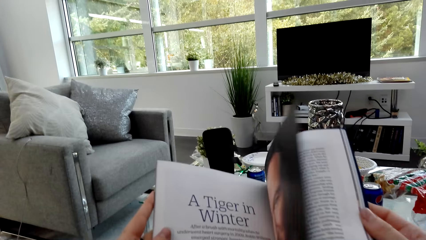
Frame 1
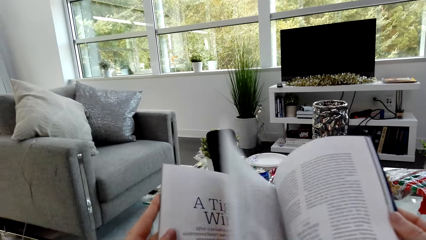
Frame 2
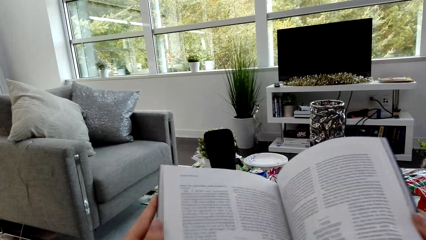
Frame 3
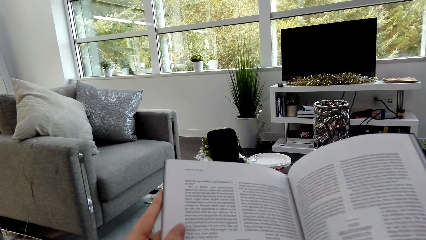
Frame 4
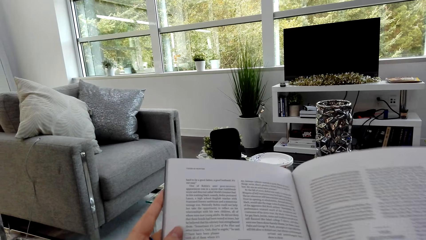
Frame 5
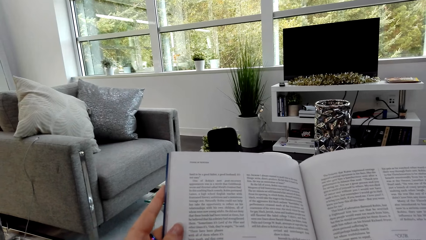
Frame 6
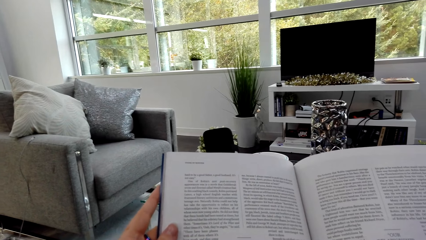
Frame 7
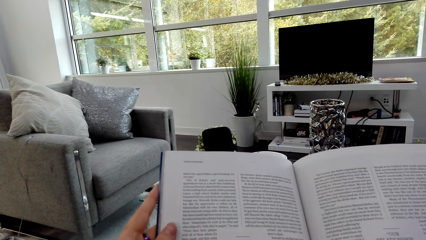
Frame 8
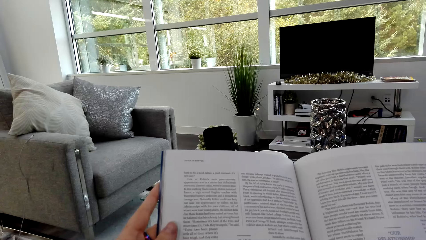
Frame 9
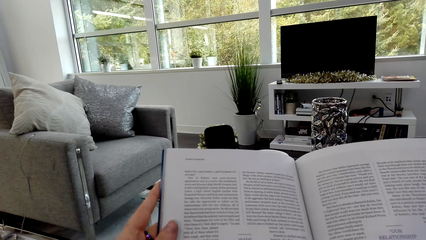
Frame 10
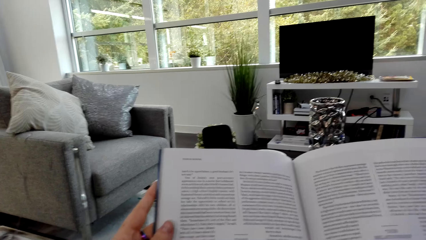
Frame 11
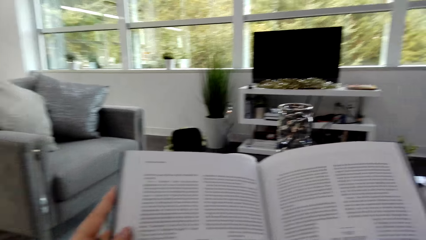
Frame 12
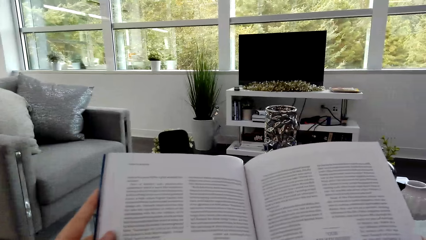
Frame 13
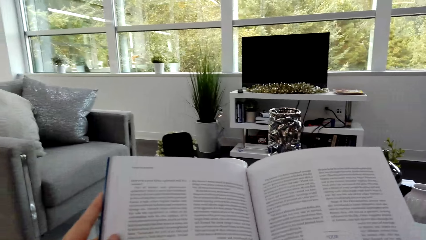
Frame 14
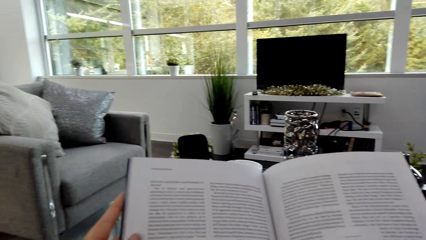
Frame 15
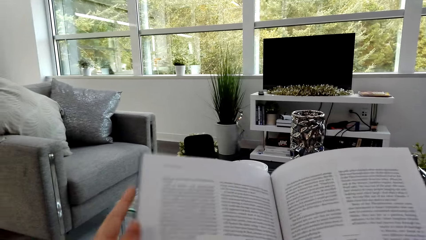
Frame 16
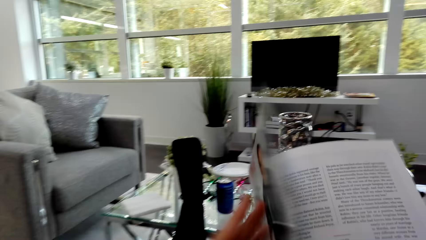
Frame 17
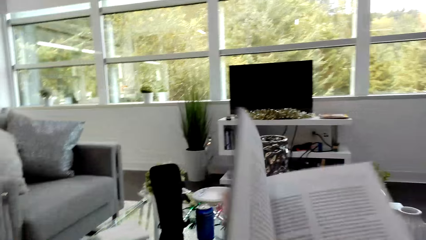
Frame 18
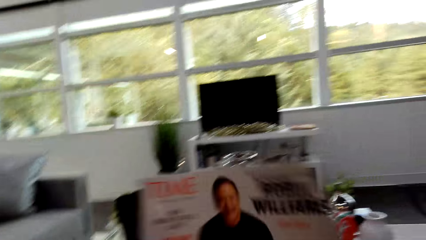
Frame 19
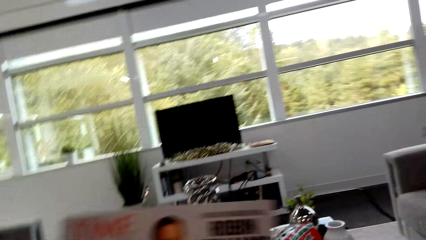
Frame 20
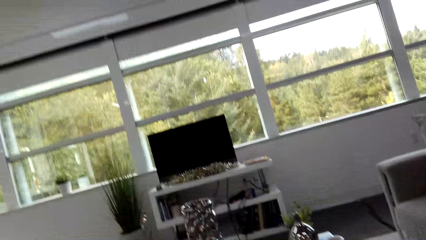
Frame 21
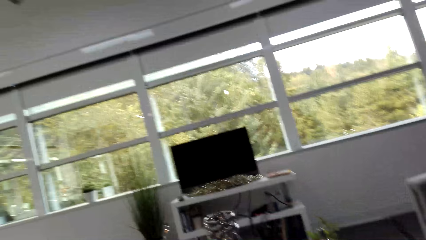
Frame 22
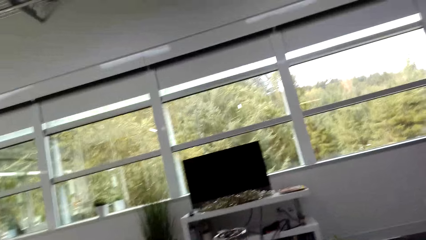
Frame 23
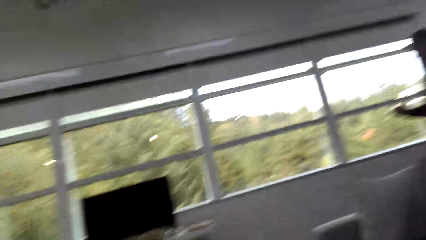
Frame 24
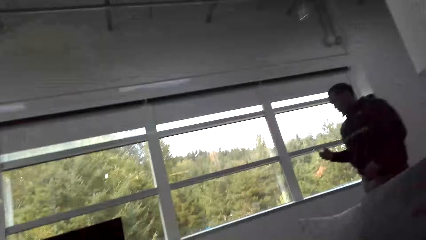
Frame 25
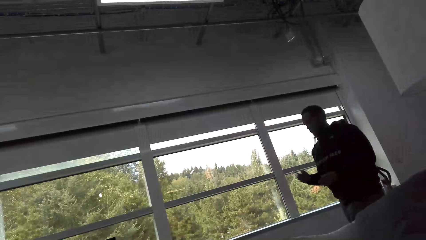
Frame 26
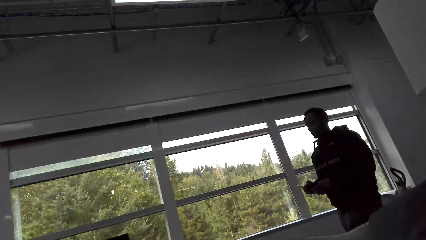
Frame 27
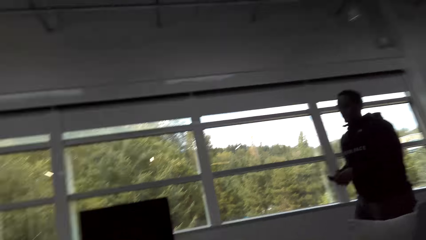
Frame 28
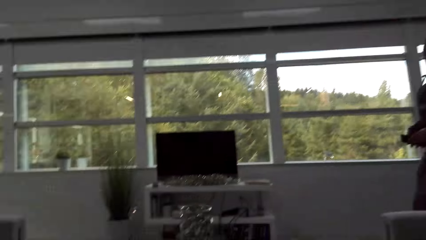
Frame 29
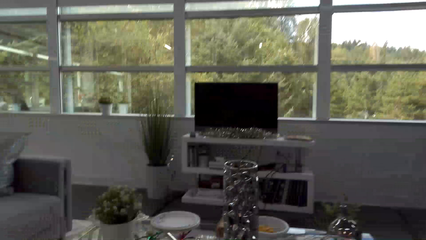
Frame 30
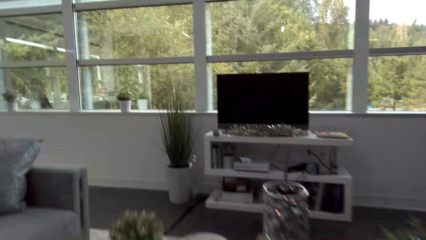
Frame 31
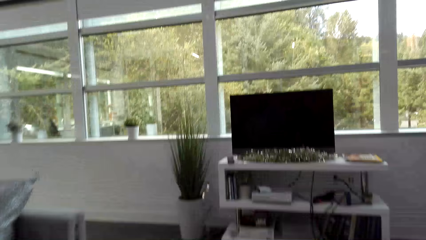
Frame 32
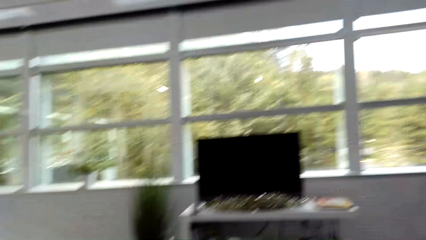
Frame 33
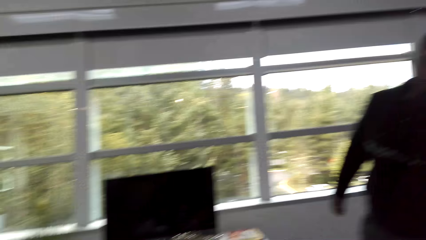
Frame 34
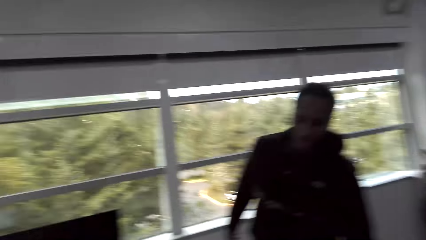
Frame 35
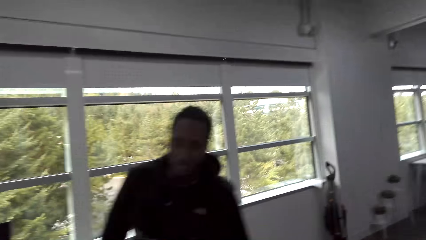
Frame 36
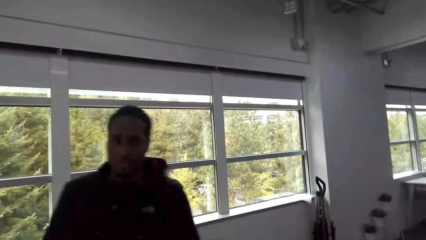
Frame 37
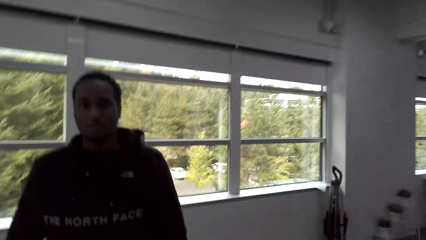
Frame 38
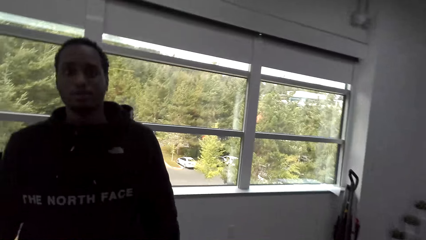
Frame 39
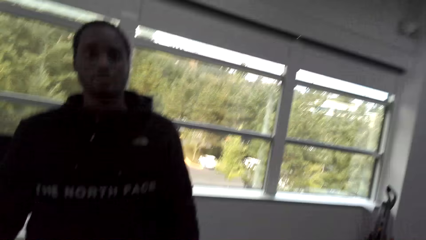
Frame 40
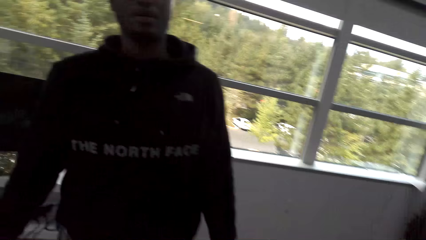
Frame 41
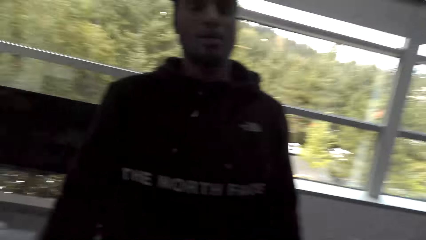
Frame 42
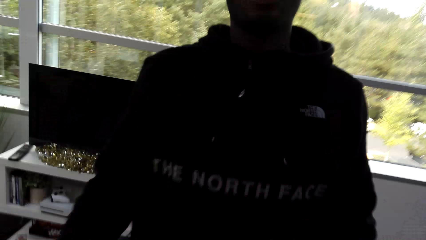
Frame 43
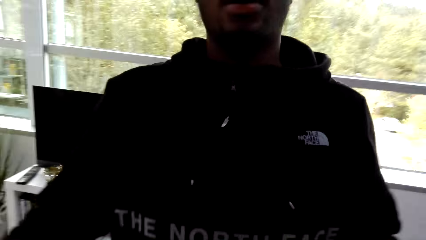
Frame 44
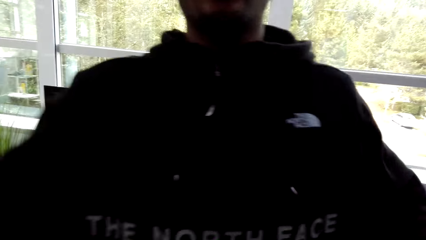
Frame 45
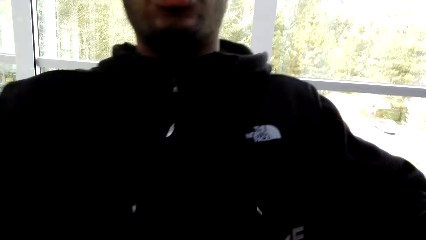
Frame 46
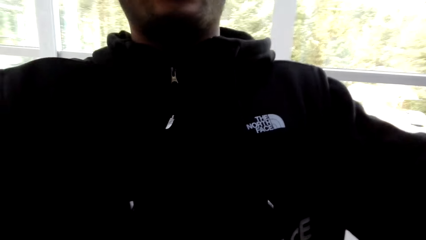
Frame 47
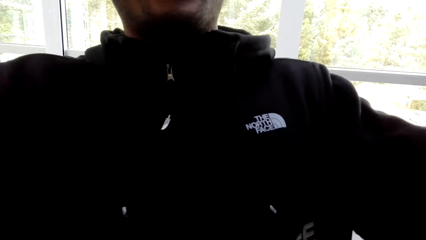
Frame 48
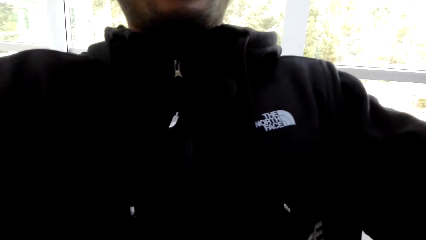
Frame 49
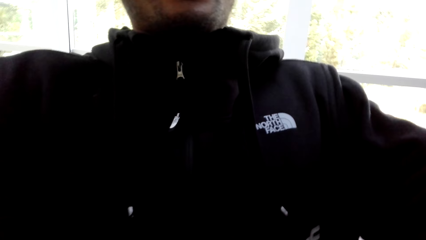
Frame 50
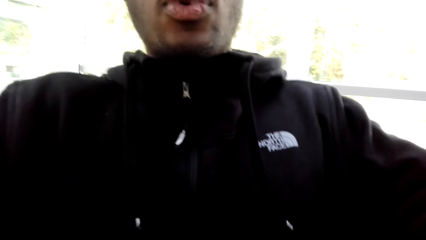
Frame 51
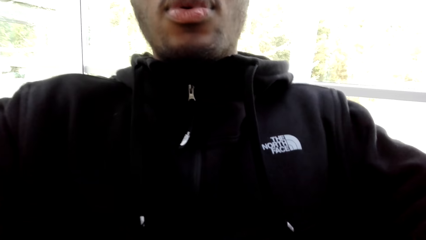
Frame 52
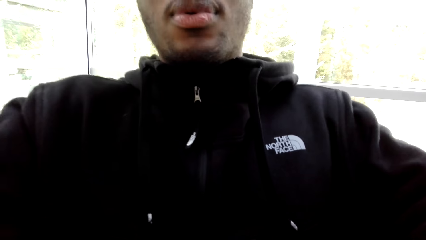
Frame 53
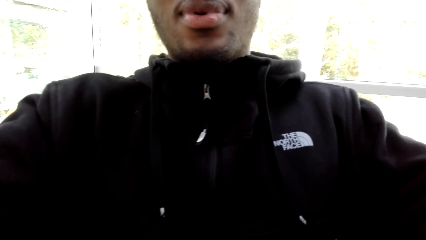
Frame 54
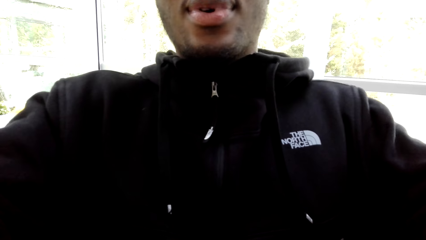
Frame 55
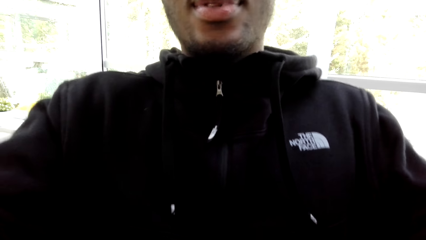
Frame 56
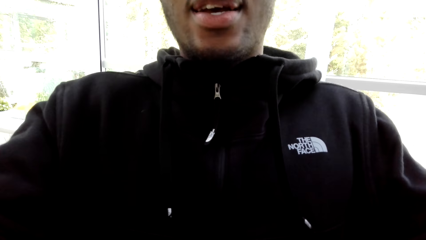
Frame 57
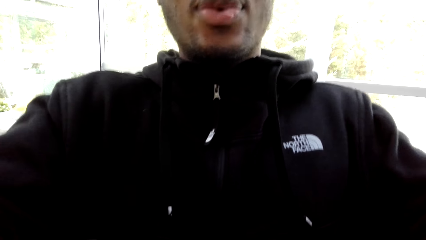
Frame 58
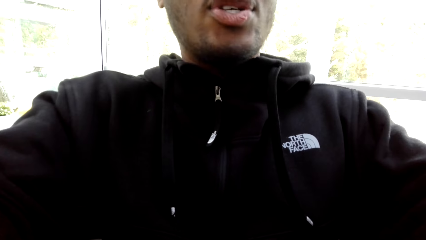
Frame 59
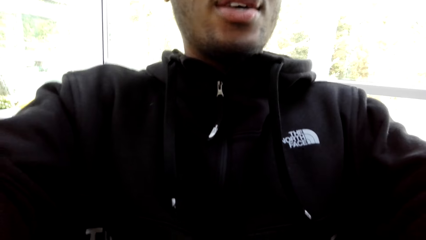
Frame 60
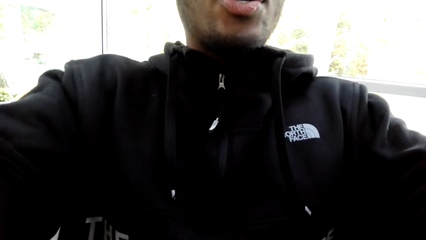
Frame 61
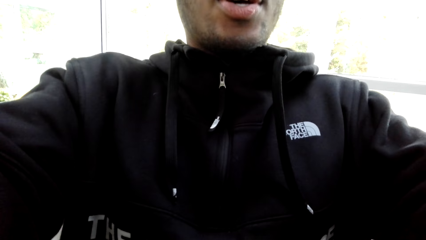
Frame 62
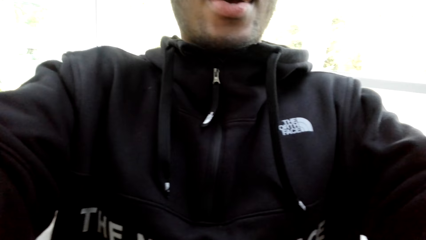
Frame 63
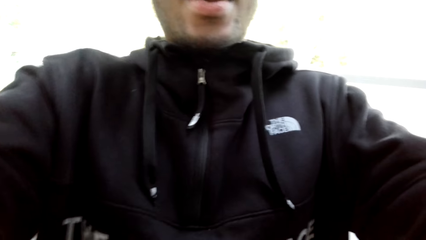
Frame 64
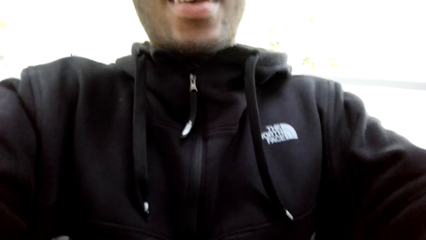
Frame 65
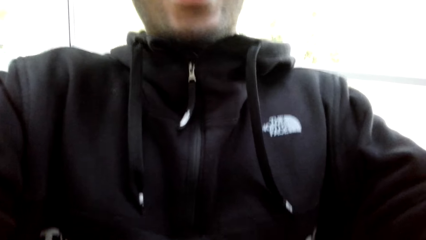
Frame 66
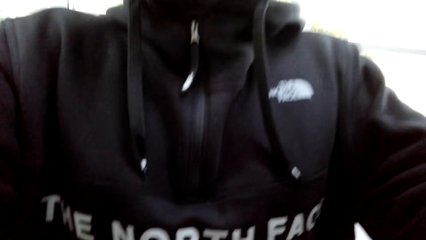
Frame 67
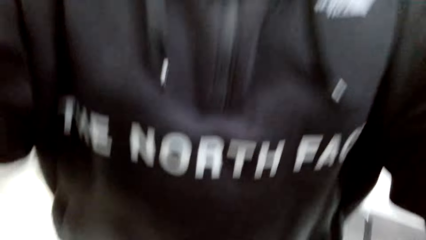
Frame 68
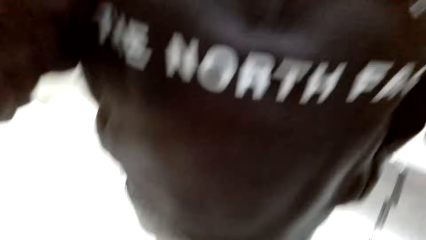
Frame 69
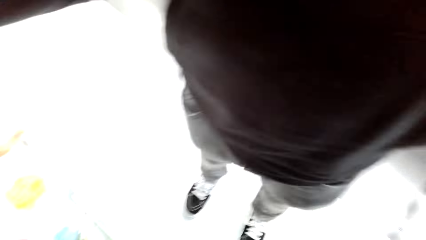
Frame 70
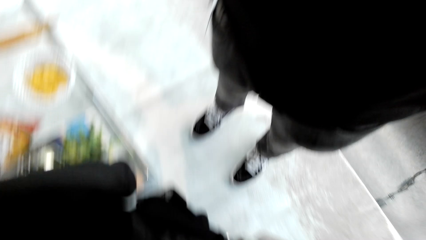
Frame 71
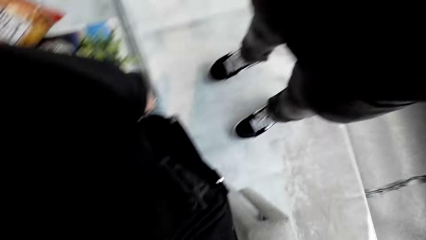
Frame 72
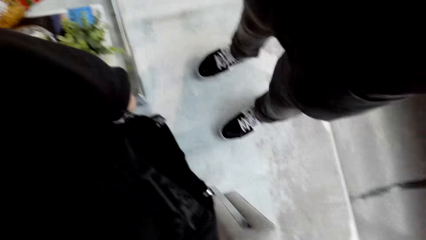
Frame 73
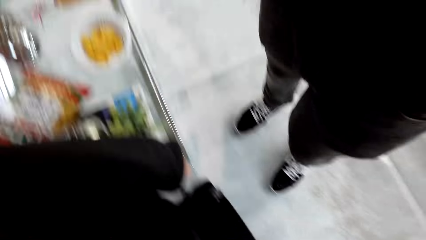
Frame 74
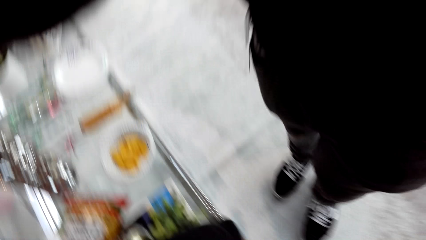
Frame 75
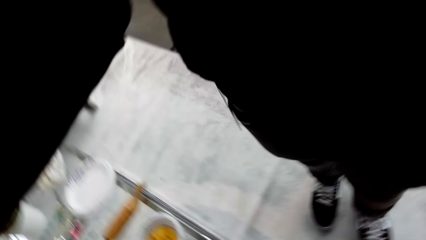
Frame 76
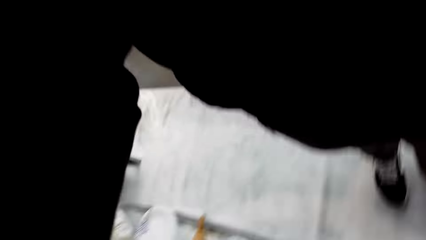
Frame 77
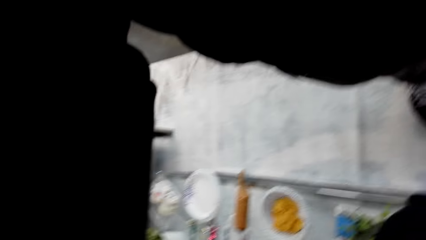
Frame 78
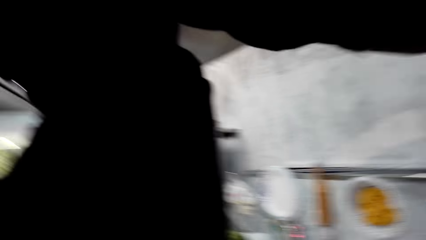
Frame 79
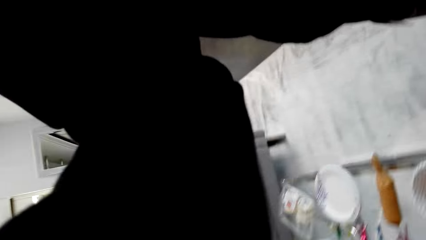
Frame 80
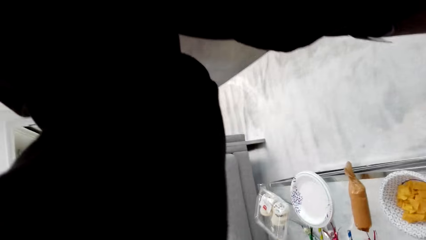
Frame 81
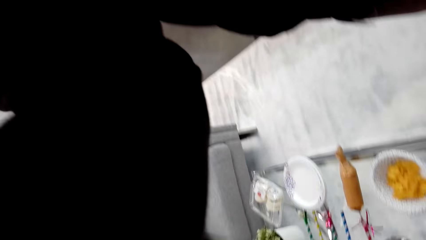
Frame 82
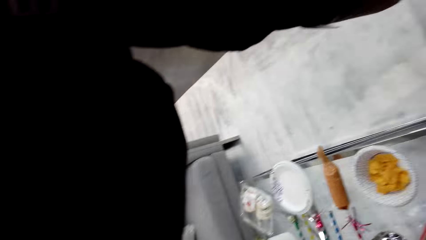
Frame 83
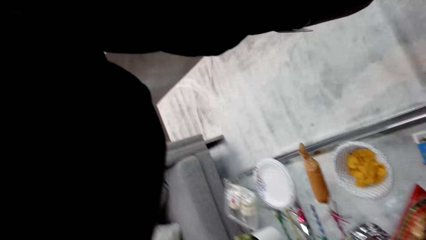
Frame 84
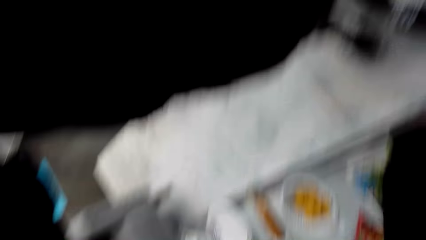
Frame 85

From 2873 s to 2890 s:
The camera wearer opens the page of the book. They read the book. They close the book. A man converses with the camera wearer. The man converses with the camera wearer again. The man walks towards the camera wearer. The man walks around the room. The camera wearer stands up. They gaze at the man. The man adjusts the camera. The man takes the camera. The man converses with the camera wearer. The camera wearer talks to a woman. They gaze down.
